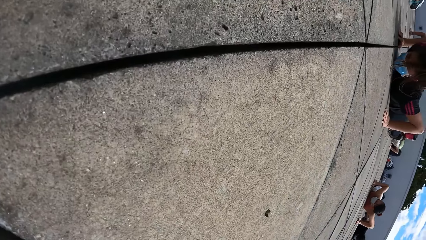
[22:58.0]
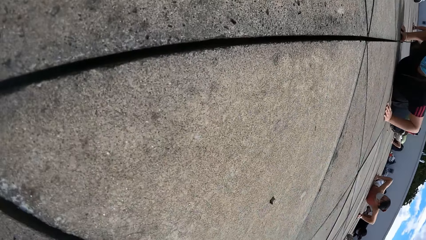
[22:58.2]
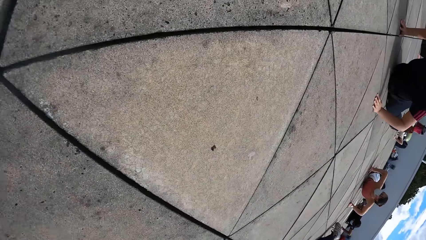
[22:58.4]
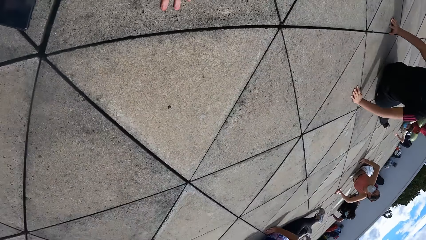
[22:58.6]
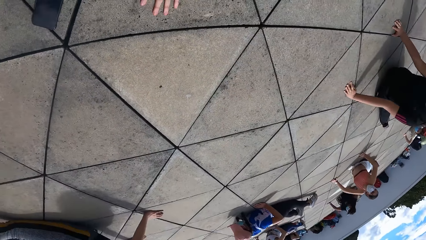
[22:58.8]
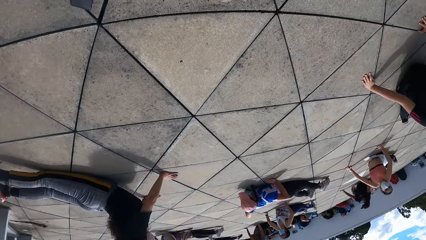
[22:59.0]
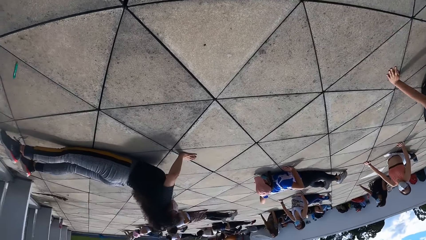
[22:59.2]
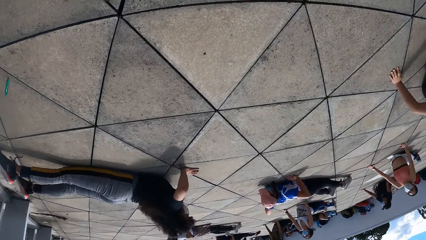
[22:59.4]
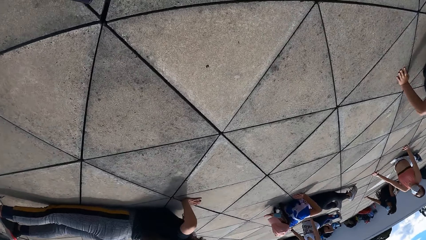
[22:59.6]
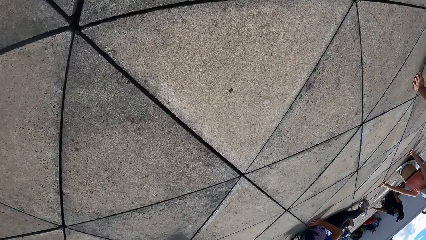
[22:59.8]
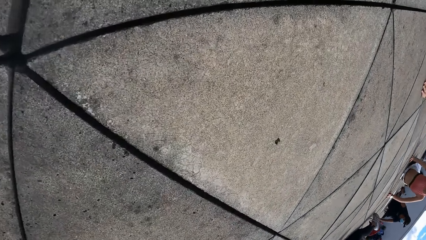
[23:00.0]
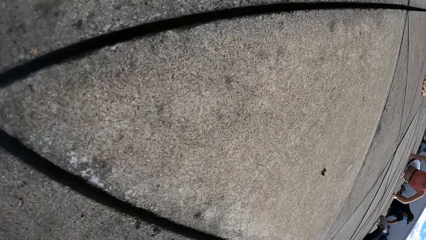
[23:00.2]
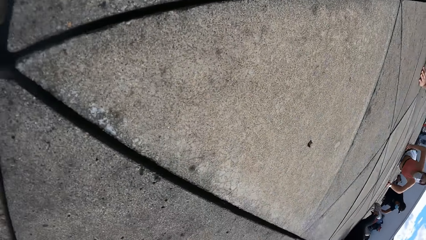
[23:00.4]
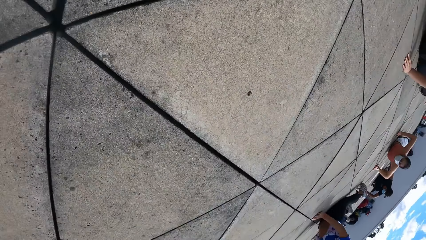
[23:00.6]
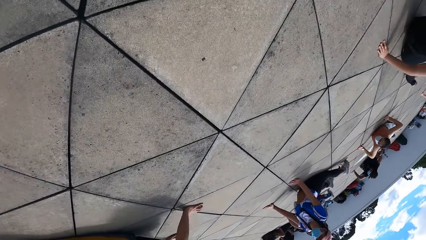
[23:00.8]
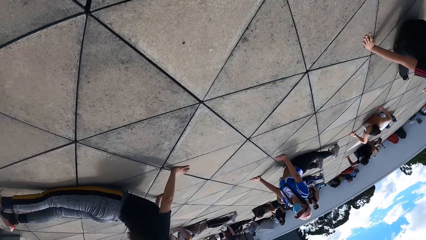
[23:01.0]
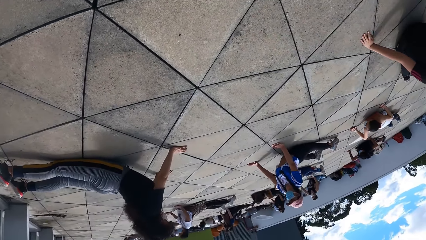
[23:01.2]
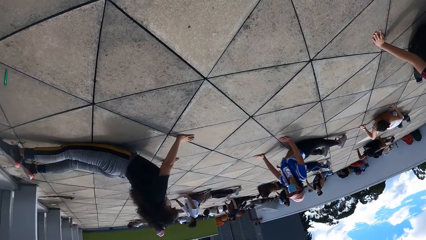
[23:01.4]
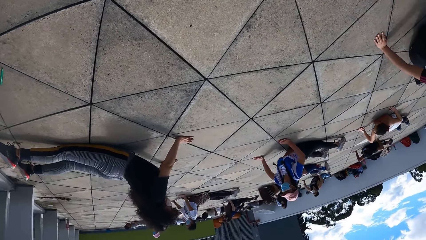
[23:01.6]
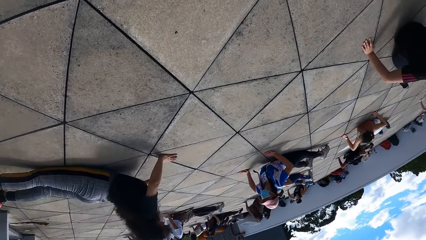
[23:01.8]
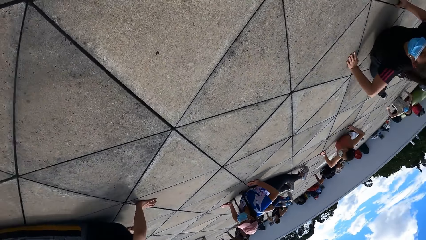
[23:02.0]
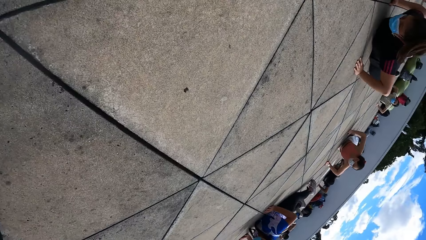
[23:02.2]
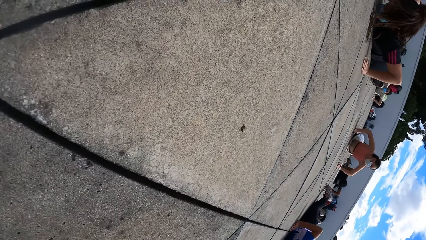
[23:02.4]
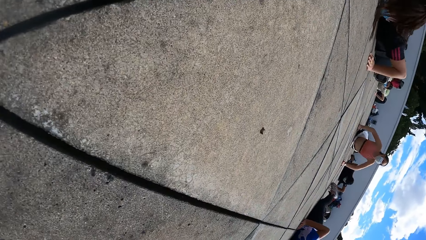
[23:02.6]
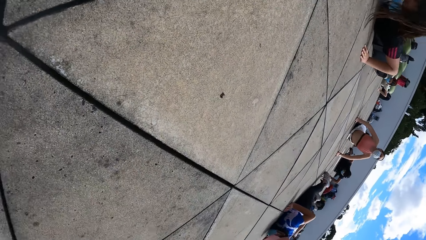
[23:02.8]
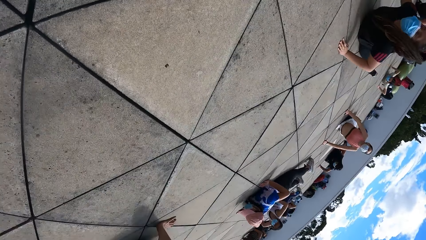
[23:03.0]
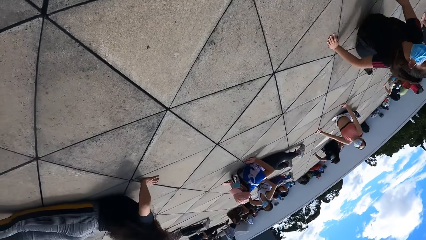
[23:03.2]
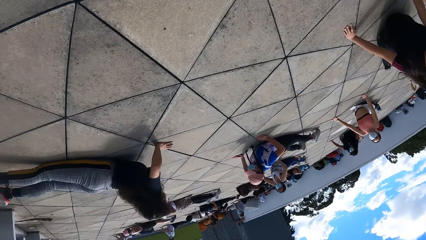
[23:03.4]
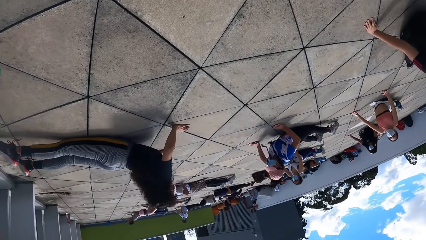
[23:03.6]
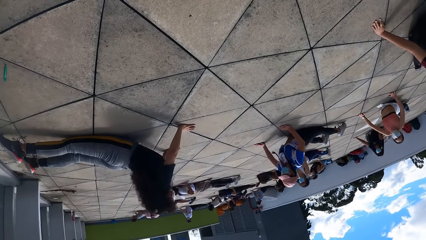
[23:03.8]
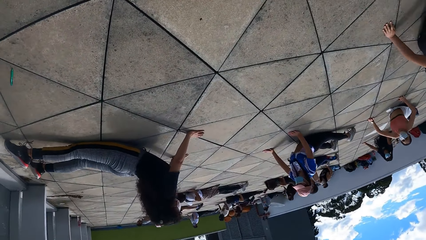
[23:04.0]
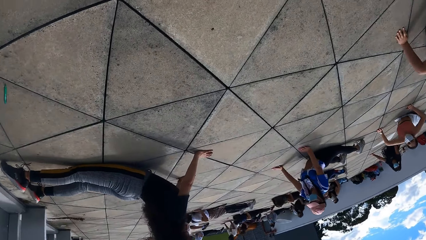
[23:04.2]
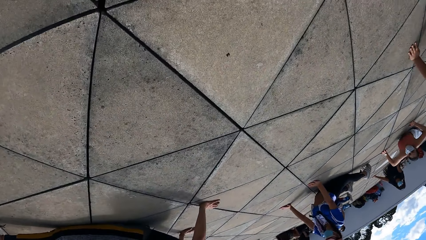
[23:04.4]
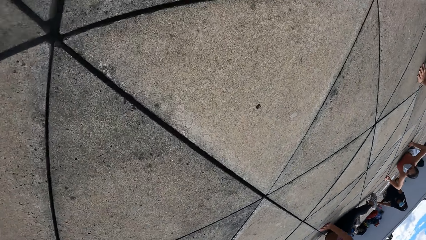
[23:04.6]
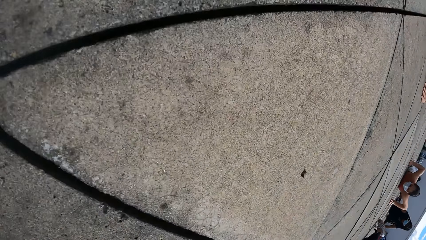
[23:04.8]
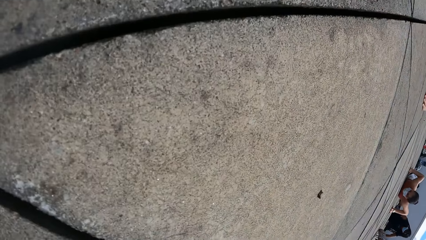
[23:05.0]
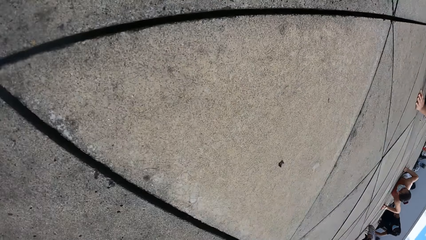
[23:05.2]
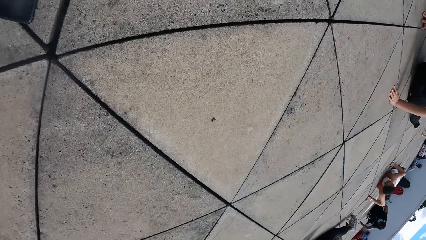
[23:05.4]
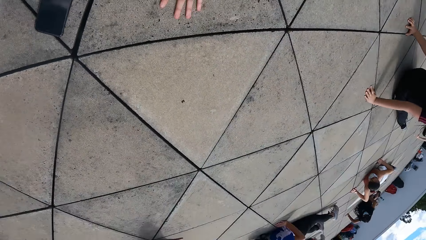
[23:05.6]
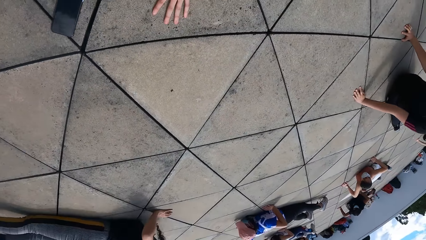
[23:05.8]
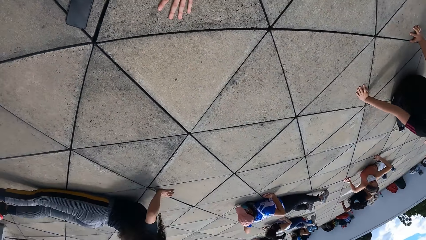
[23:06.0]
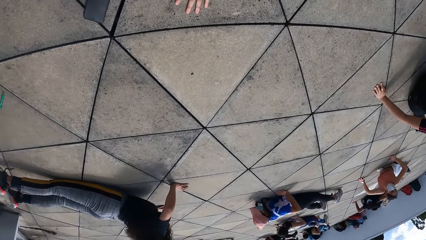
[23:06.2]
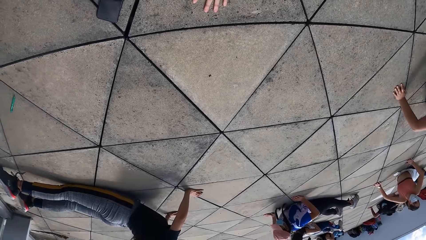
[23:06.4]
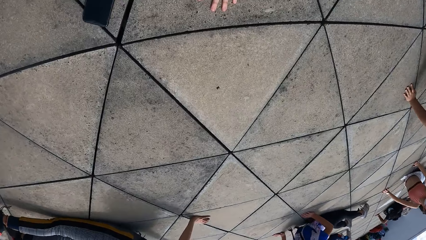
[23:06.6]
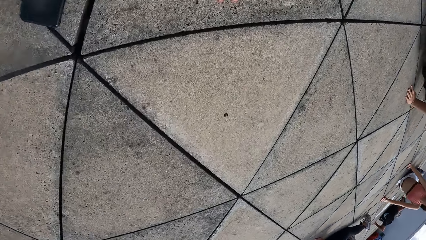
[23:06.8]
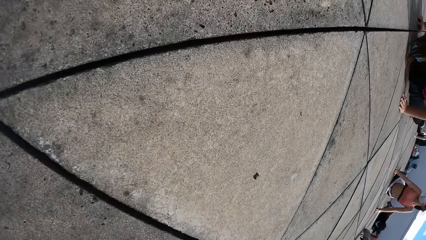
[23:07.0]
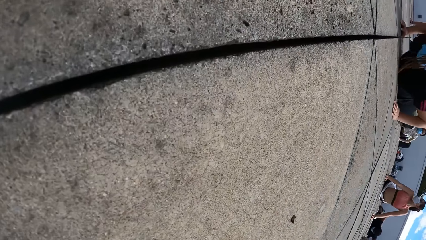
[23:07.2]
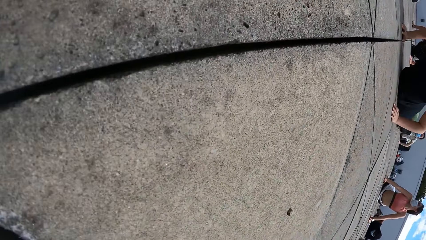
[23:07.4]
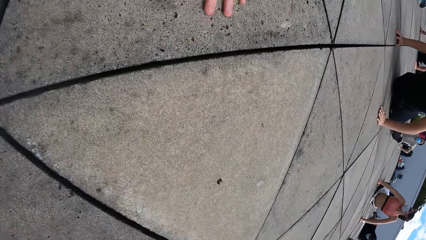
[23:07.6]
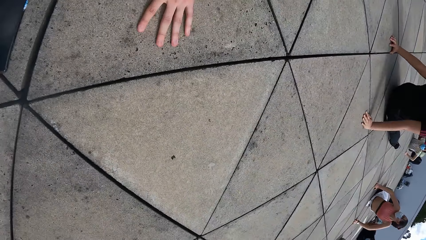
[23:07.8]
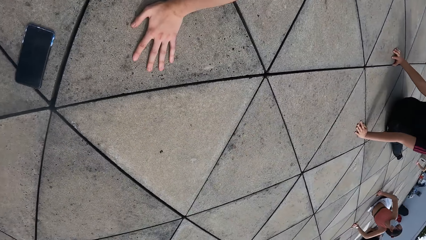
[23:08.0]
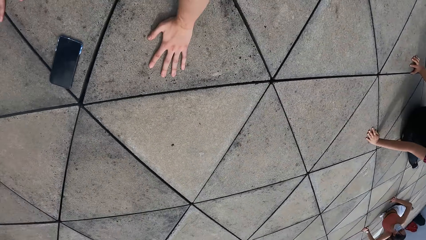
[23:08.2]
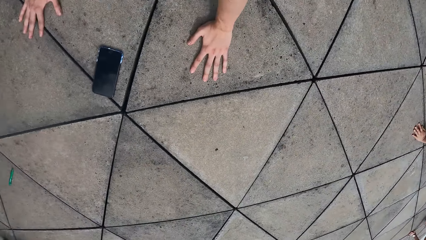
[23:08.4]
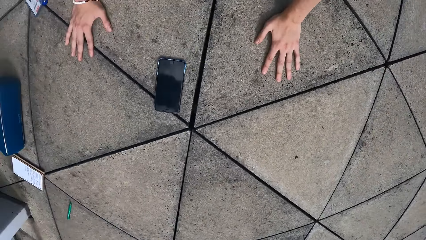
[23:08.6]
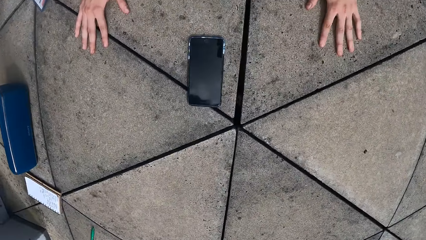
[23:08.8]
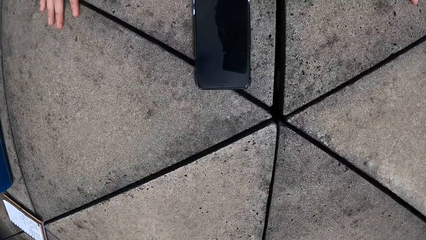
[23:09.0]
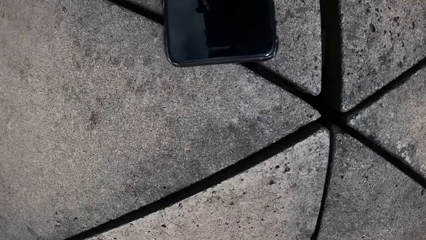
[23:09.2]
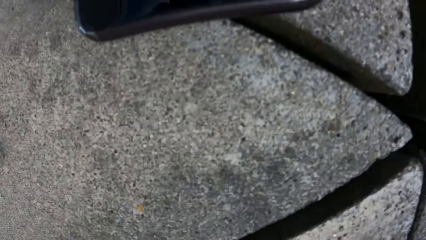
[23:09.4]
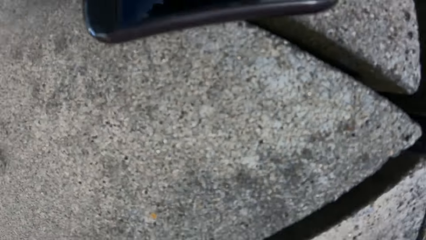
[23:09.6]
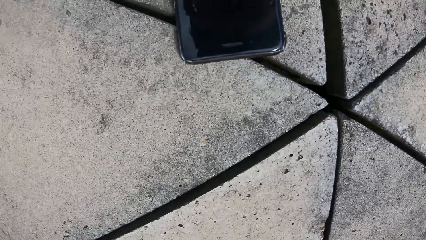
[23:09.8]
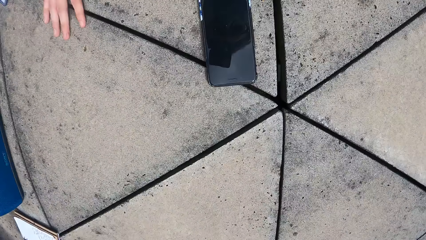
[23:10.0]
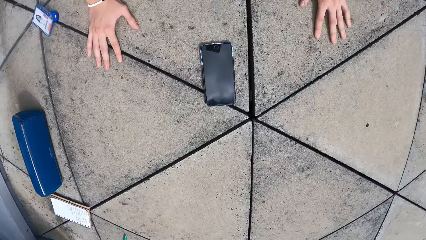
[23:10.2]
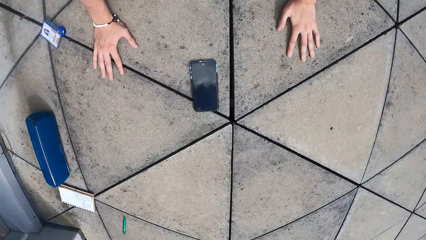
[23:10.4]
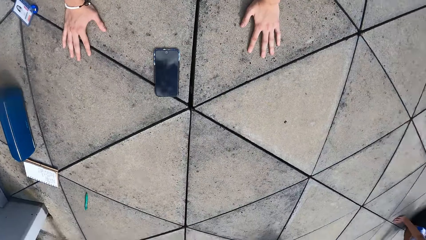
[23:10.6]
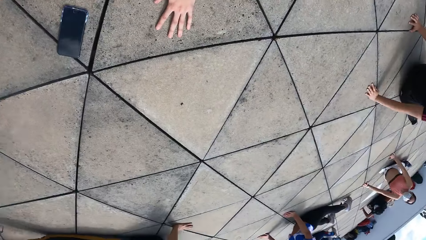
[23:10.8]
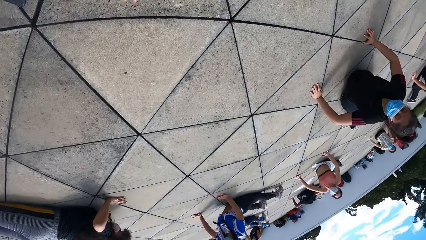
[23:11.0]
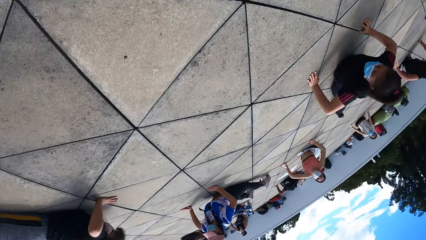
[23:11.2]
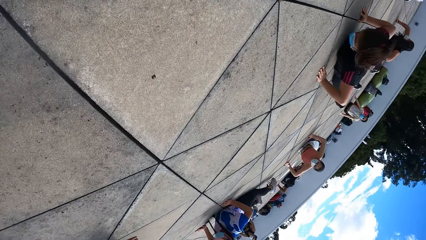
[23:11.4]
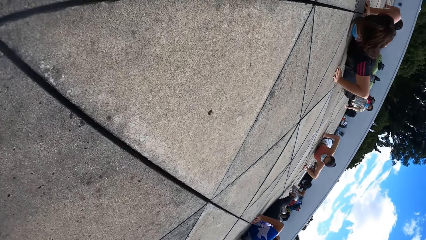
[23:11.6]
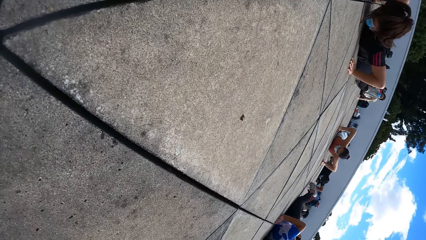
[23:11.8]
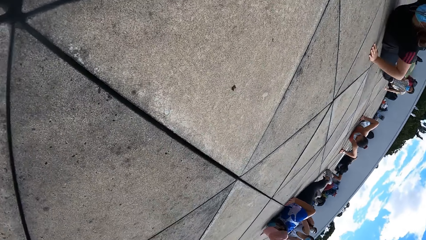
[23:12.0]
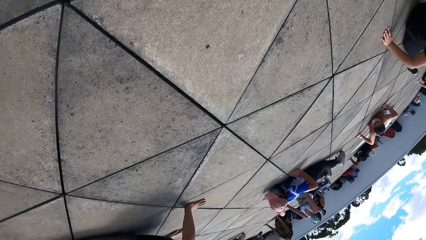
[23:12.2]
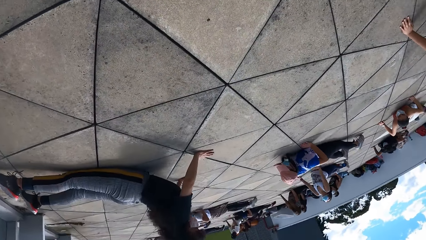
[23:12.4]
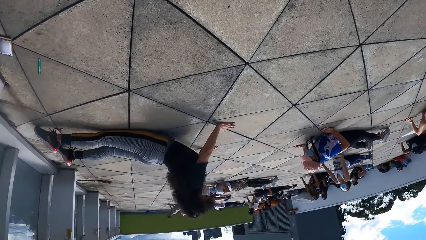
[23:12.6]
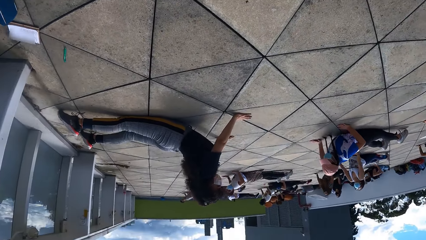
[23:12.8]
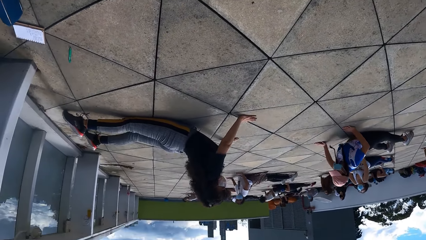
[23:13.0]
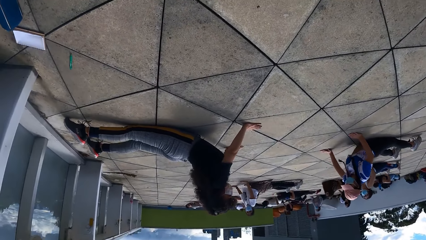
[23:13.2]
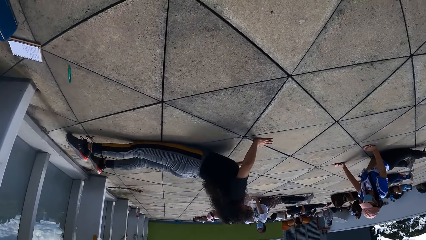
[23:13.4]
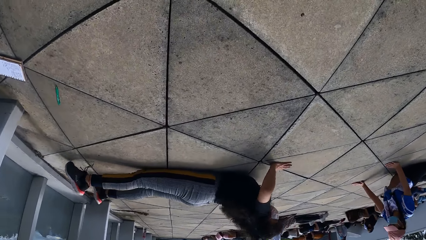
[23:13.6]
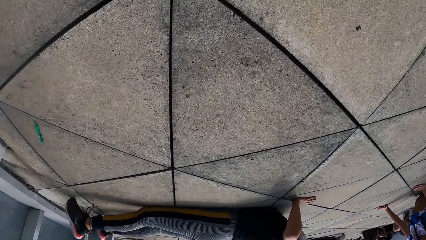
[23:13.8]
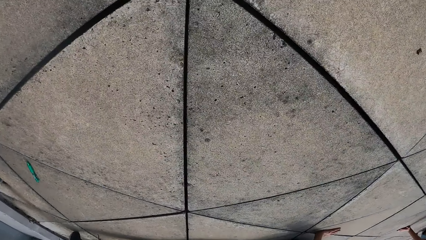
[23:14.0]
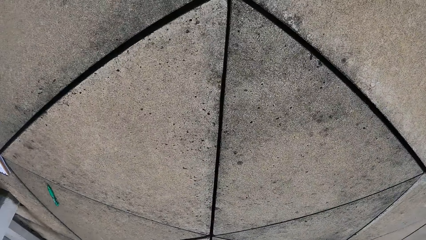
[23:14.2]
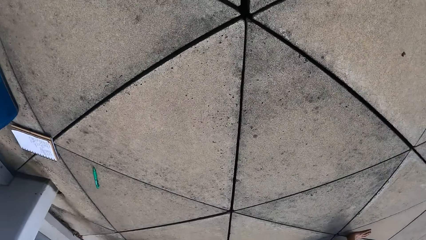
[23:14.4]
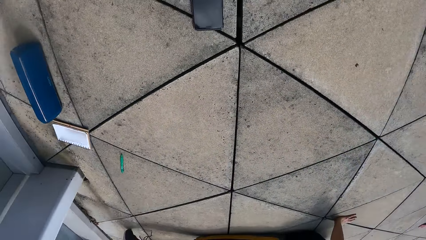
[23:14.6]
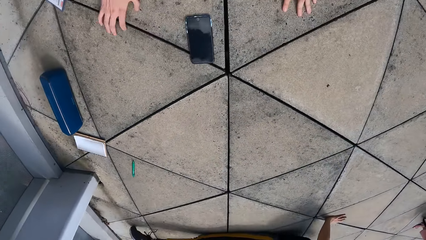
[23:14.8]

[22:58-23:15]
The camera wearer exercises. They exercise again.
